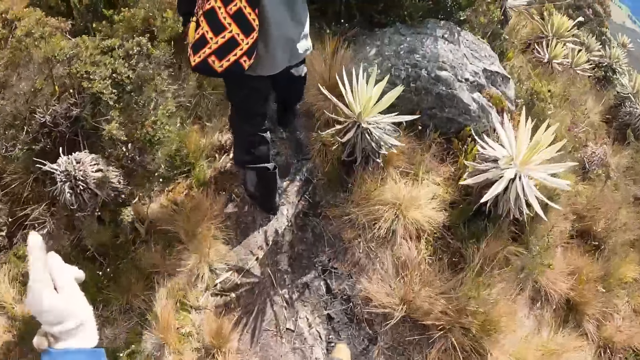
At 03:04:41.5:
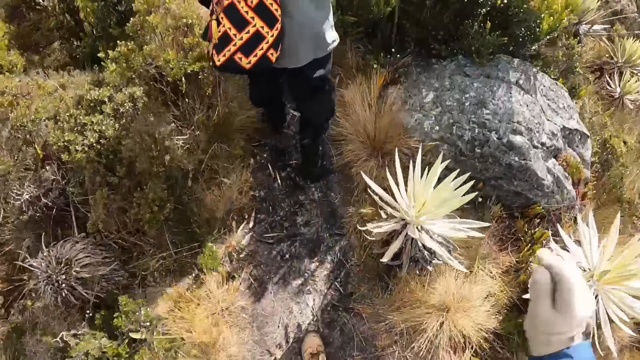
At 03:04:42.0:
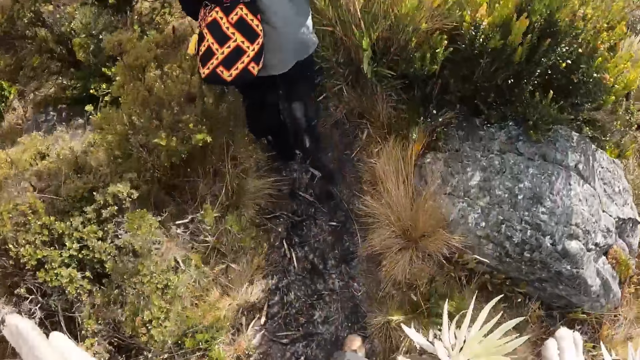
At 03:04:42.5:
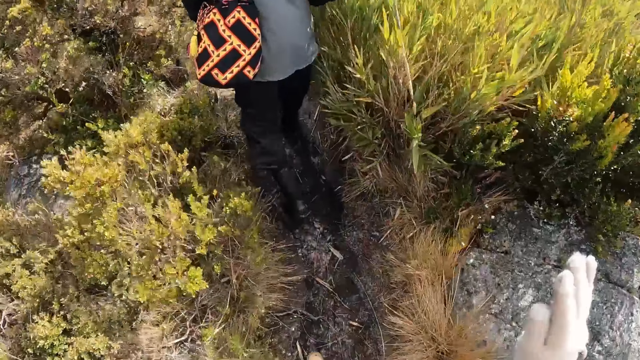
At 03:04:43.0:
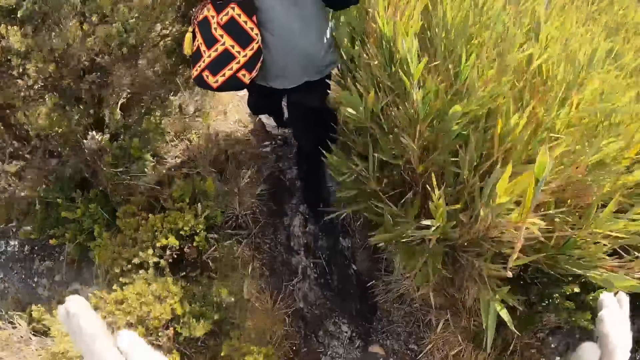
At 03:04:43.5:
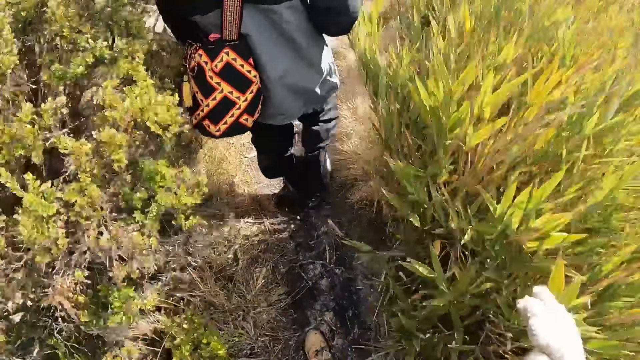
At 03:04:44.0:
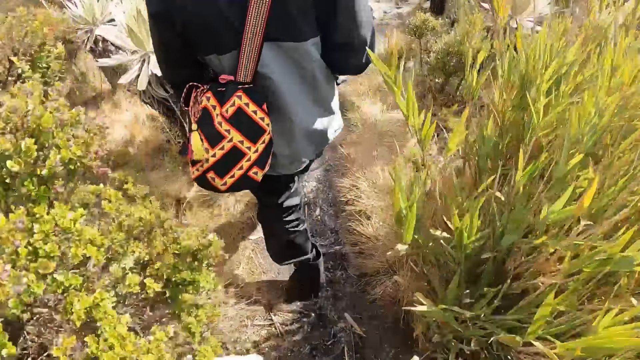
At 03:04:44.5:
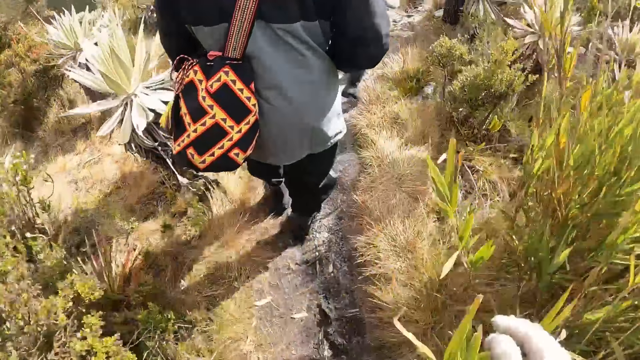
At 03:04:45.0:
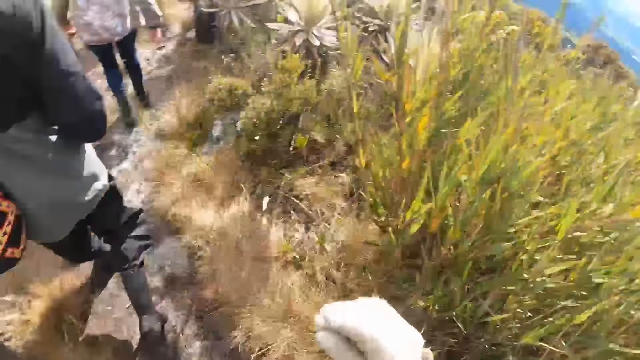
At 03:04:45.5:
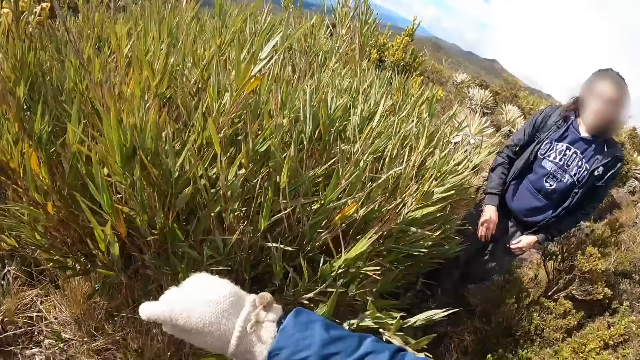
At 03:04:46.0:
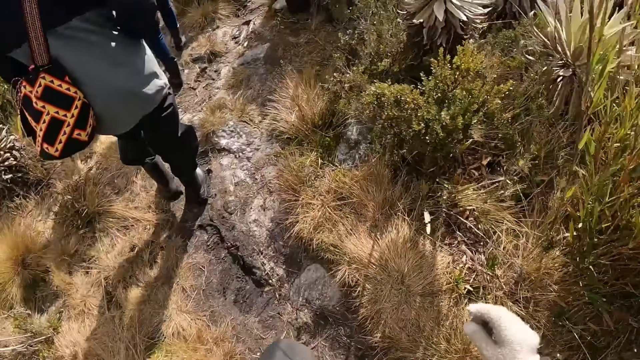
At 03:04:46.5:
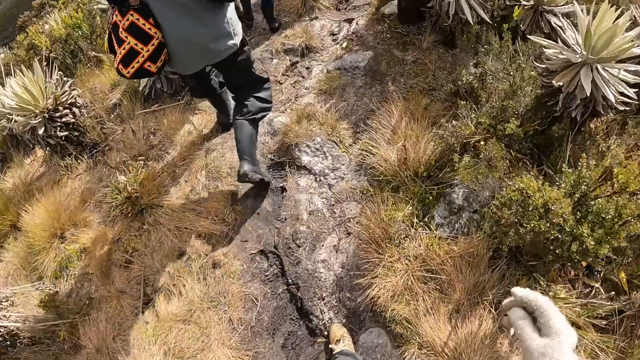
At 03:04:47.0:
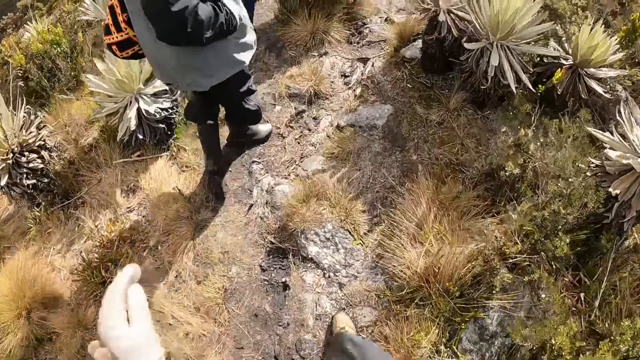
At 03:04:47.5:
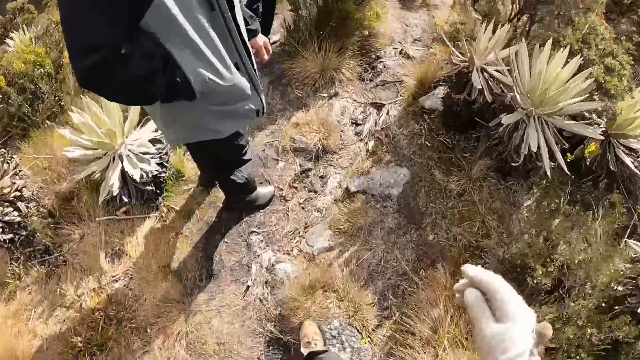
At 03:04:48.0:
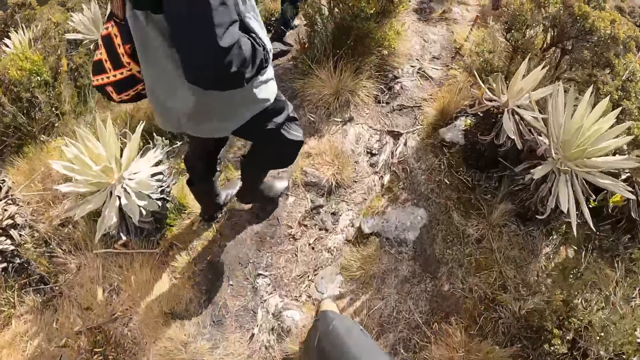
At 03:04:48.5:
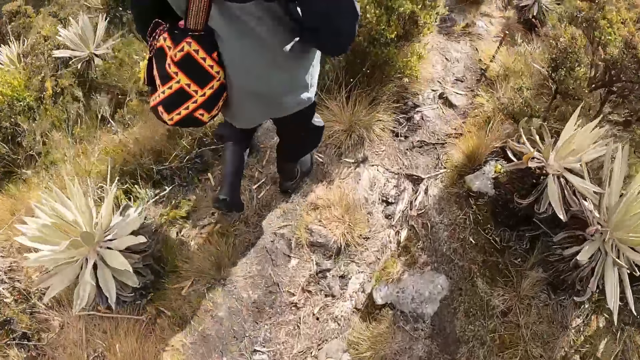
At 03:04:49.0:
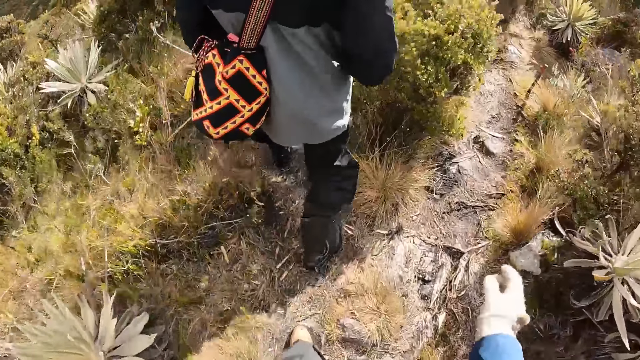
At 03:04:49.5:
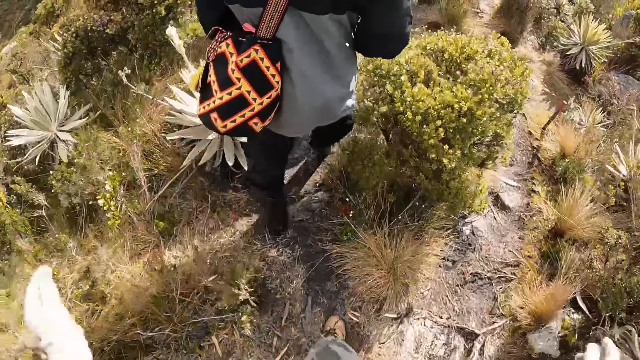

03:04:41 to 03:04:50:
A woman walks around.

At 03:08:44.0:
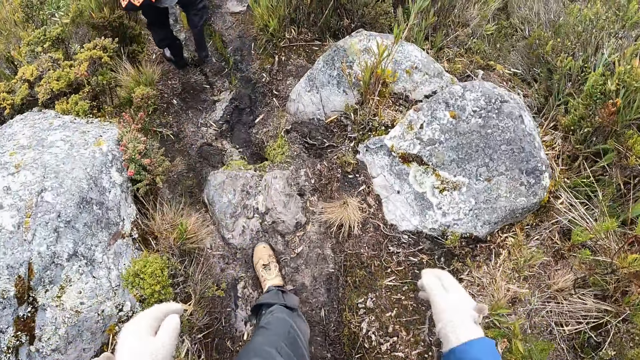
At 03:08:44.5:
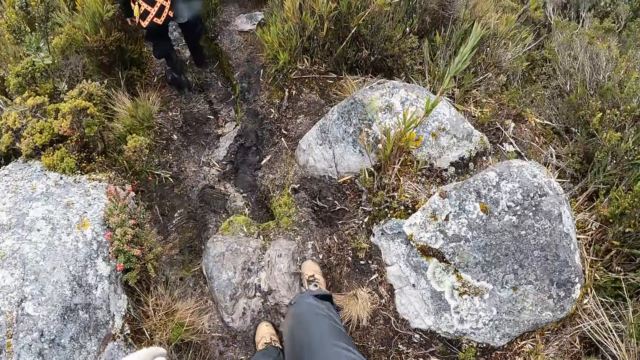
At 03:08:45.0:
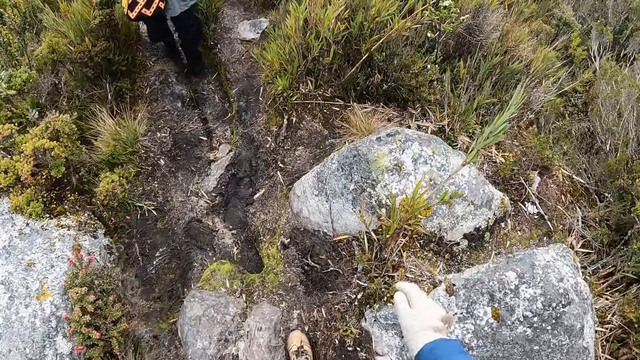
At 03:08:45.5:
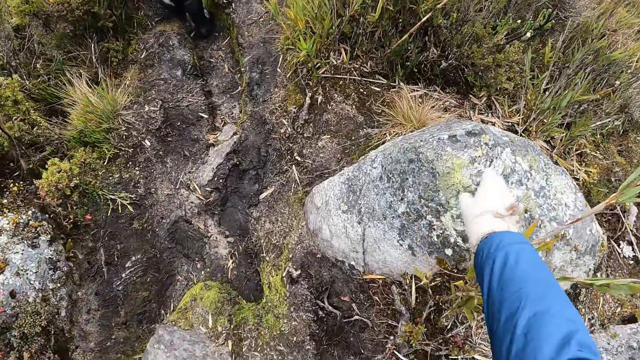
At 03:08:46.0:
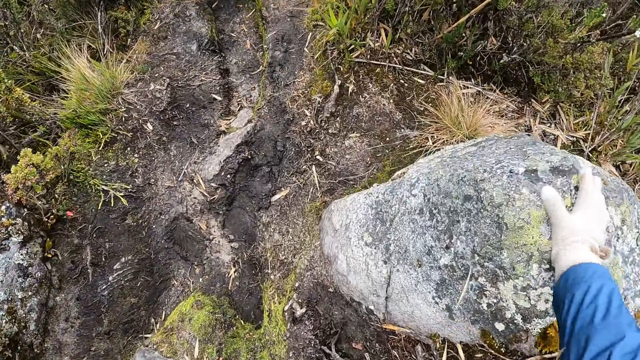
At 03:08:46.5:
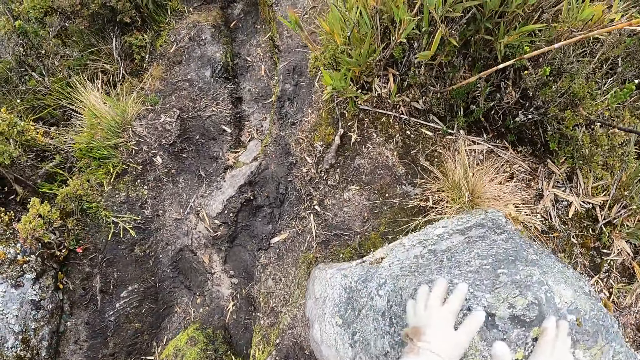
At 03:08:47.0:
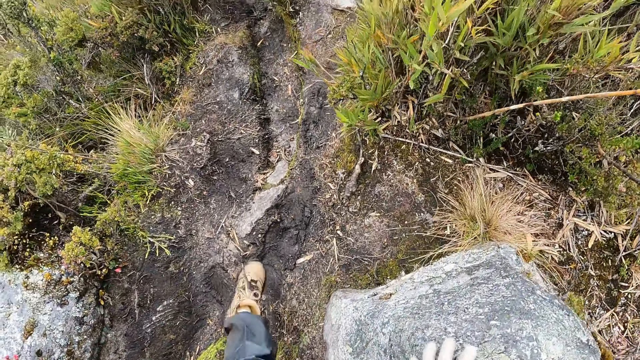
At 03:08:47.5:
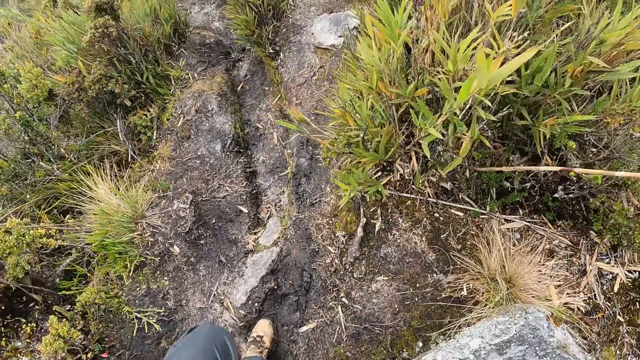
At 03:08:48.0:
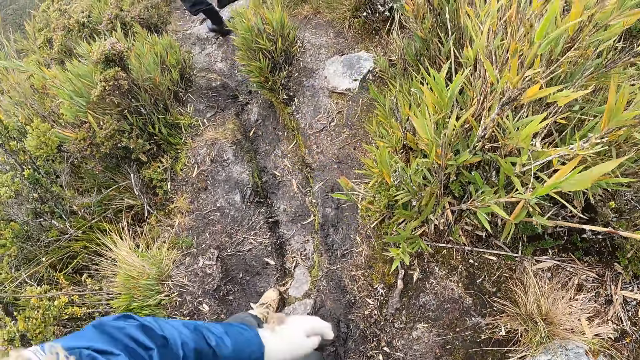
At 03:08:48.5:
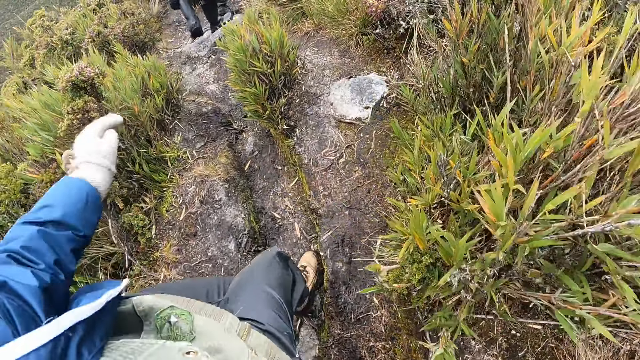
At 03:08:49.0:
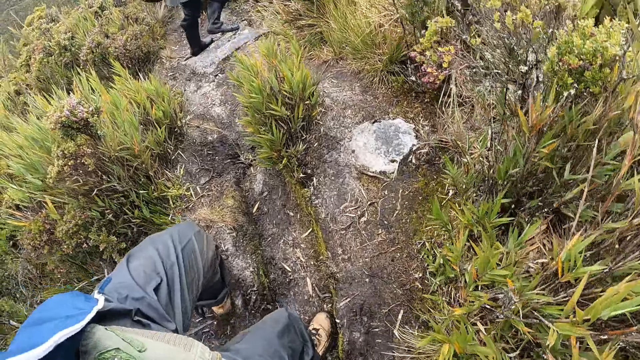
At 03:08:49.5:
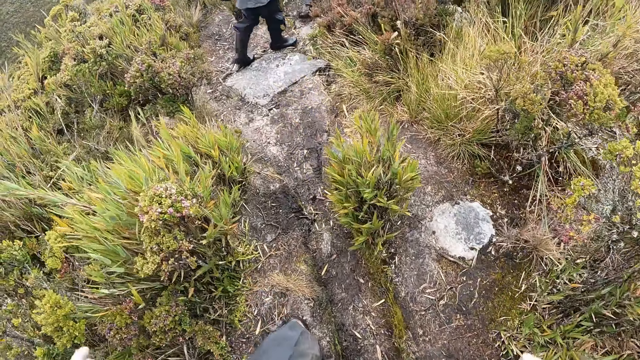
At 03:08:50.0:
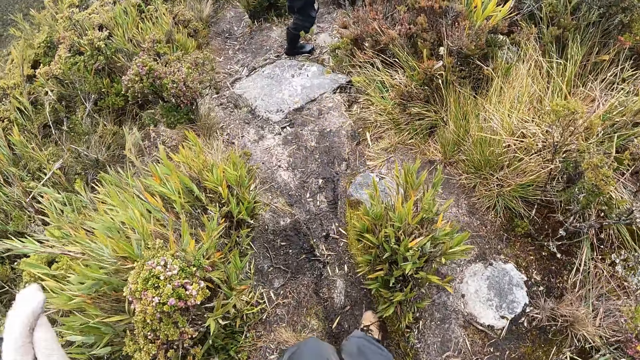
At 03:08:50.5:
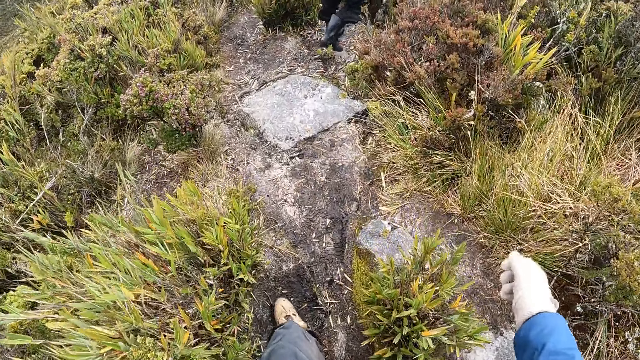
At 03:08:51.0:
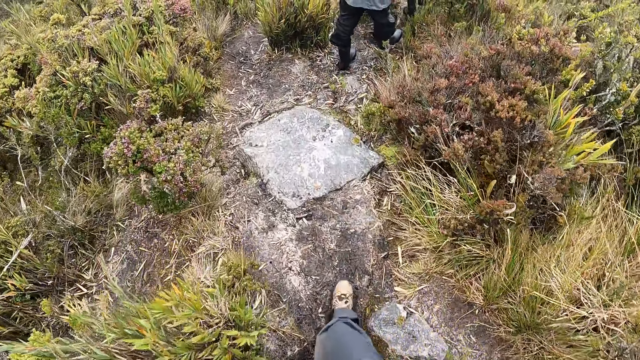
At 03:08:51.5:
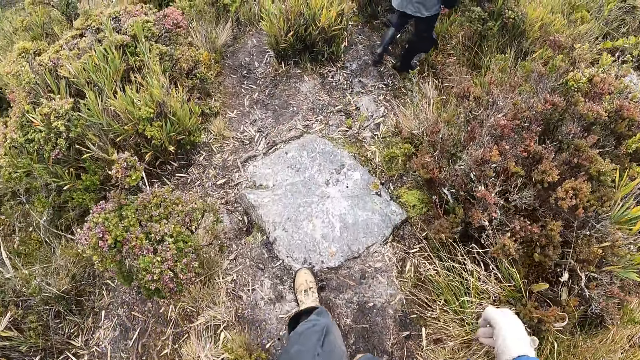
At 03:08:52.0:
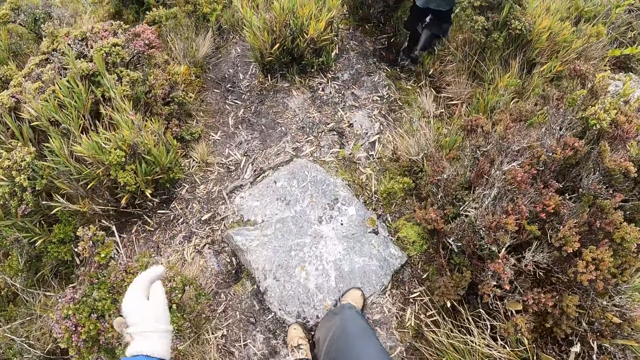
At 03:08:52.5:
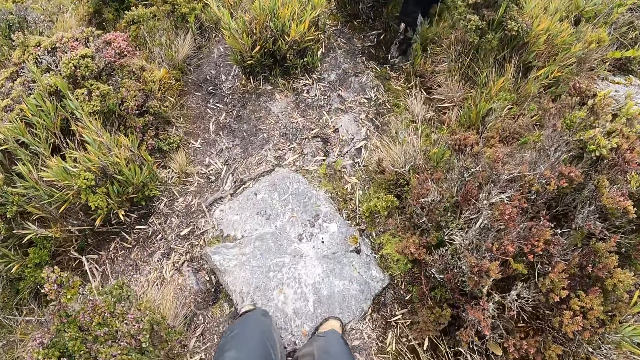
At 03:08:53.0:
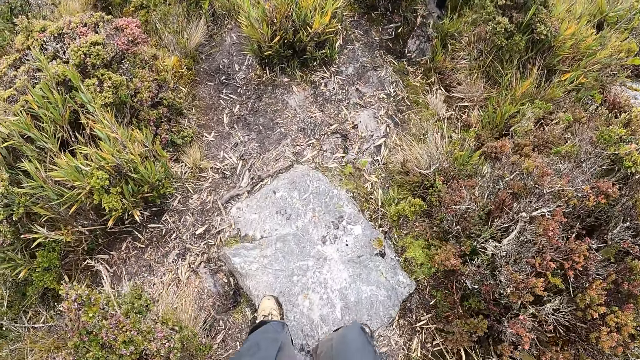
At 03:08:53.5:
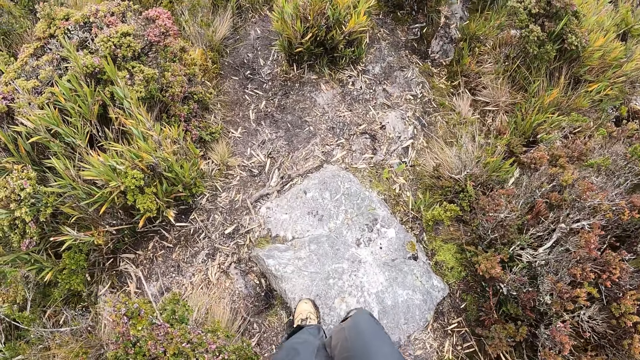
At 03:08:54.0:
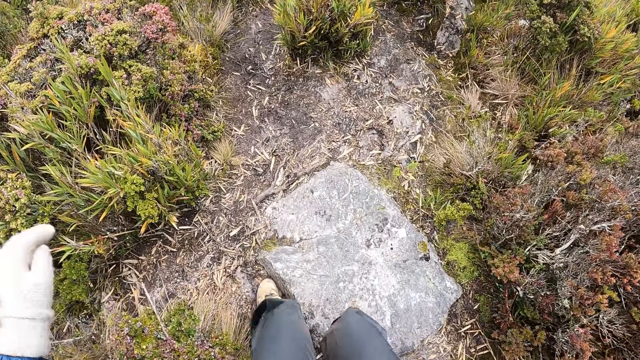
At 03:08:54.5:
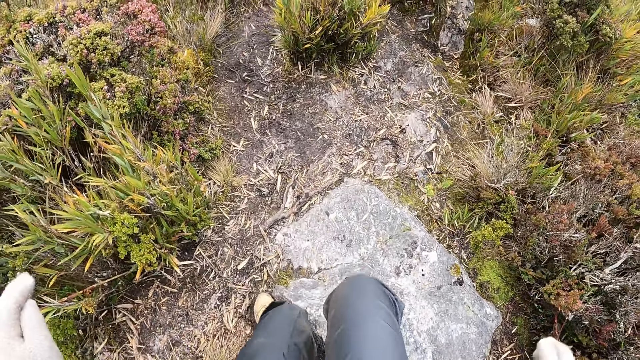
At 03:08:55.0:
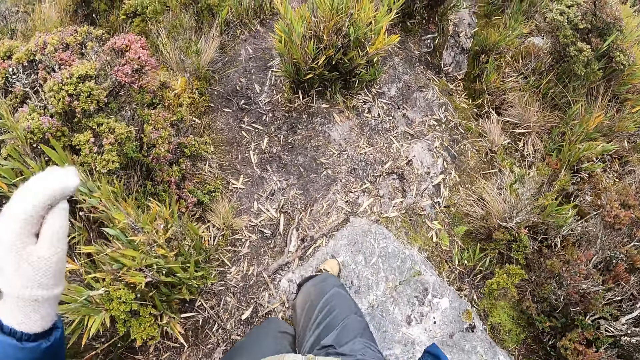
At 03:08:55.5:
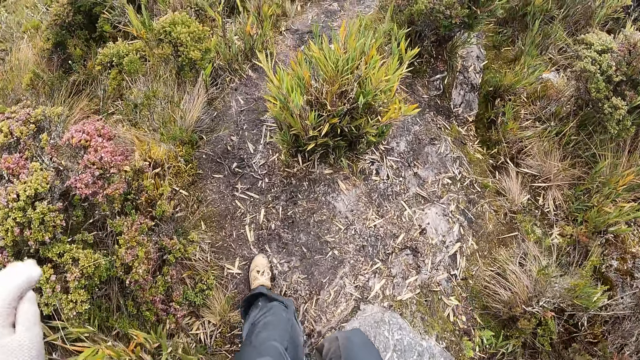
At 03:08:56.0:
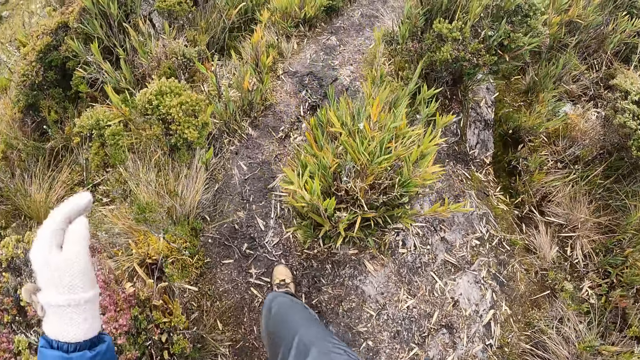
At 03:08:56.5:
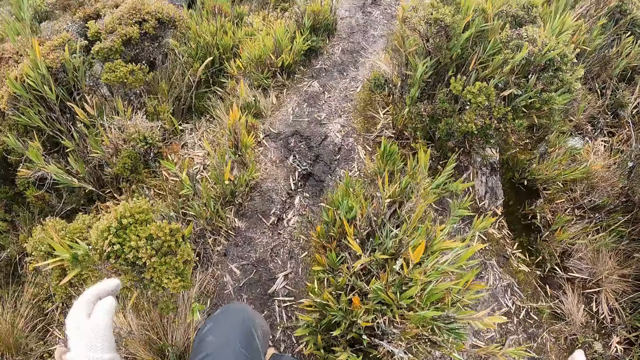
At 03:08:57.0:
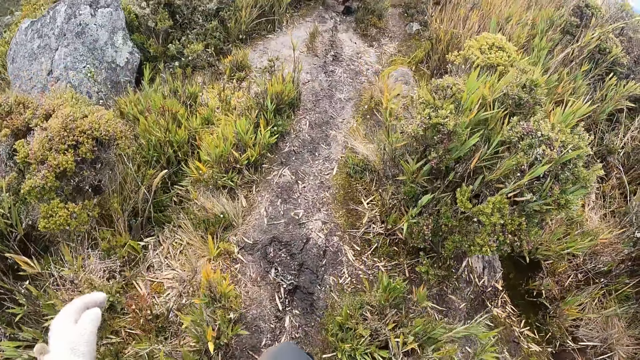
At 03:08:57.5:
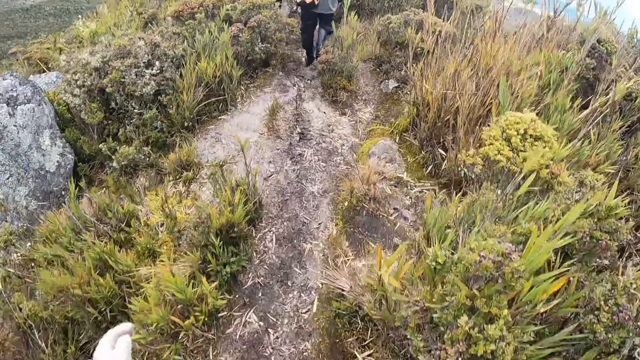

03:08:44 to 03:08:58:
The camera wearer places her right hand on a rock. She places her left hand on the rock. She steps on the rock.
